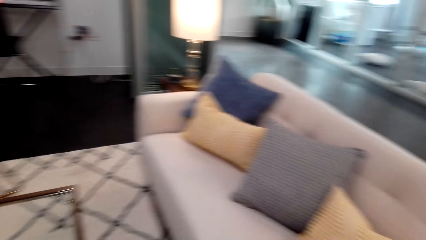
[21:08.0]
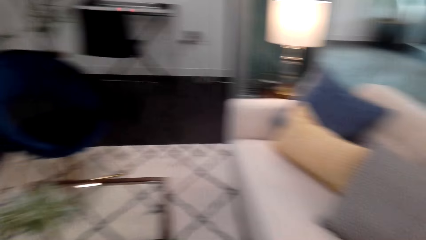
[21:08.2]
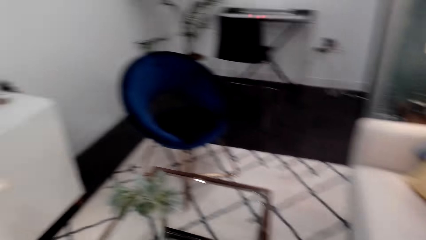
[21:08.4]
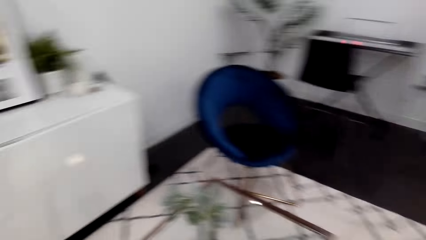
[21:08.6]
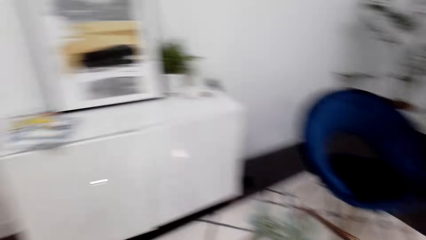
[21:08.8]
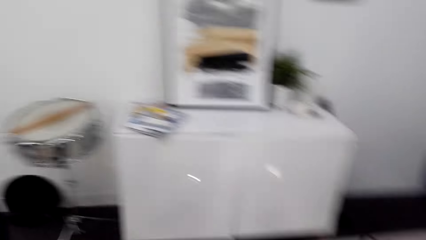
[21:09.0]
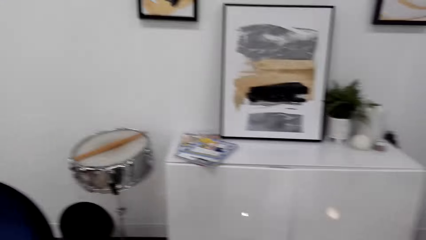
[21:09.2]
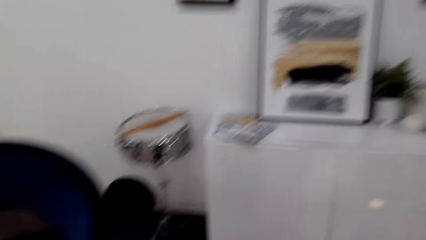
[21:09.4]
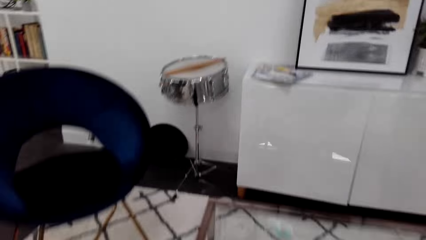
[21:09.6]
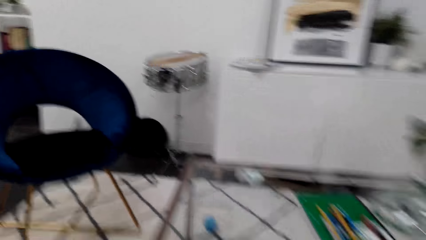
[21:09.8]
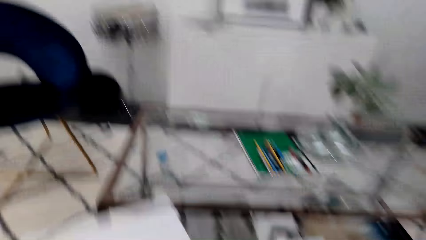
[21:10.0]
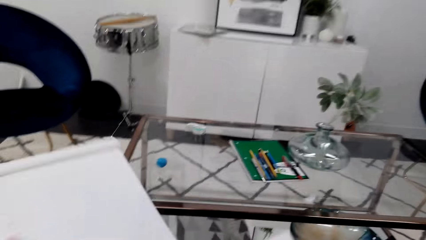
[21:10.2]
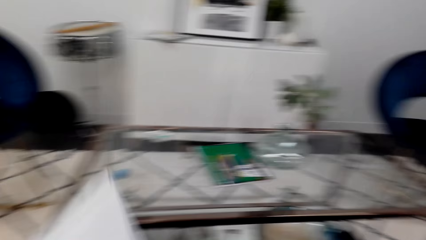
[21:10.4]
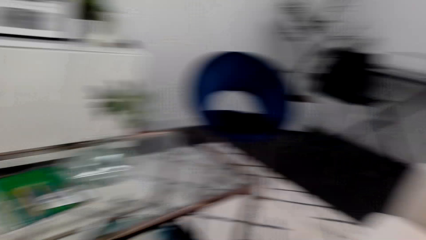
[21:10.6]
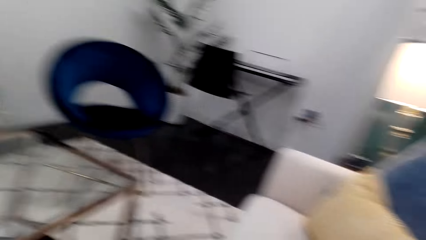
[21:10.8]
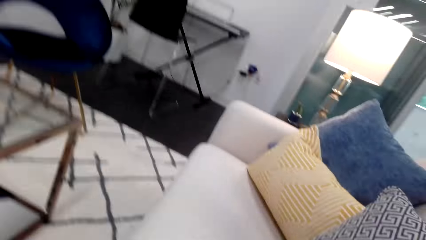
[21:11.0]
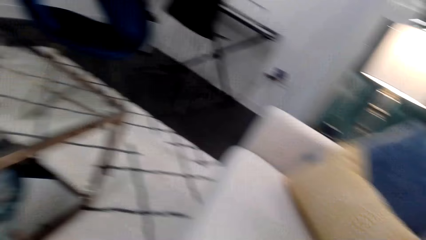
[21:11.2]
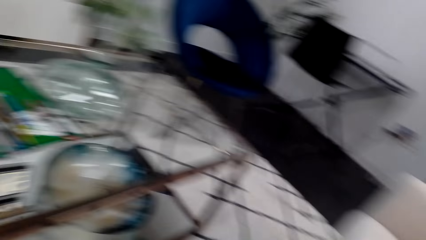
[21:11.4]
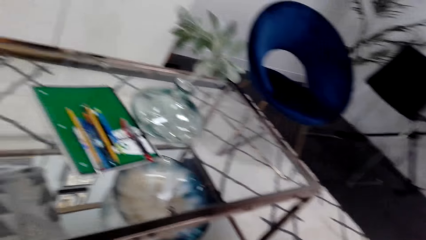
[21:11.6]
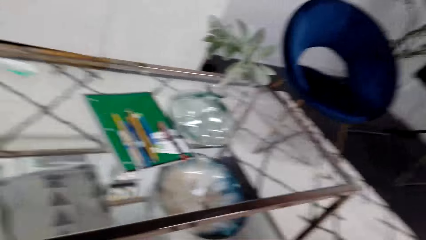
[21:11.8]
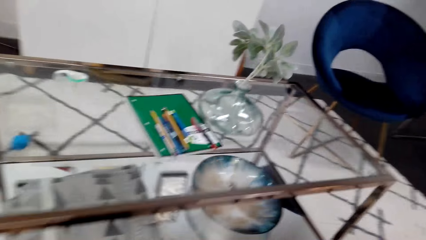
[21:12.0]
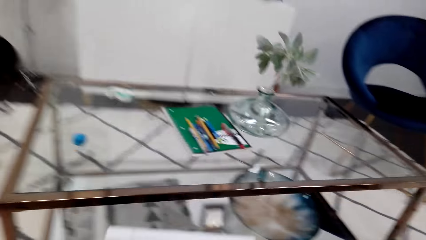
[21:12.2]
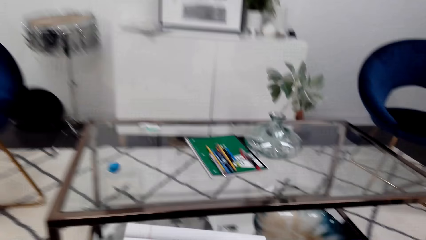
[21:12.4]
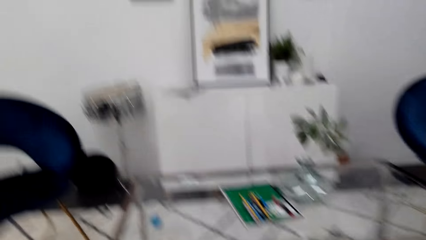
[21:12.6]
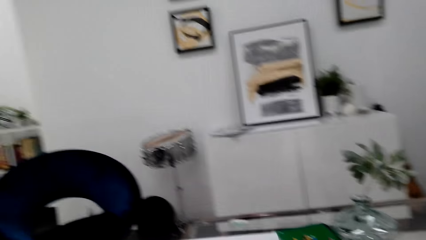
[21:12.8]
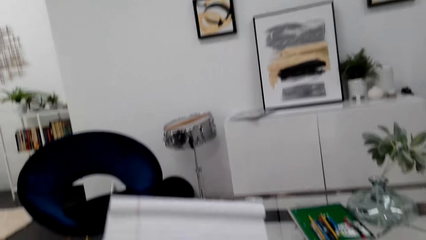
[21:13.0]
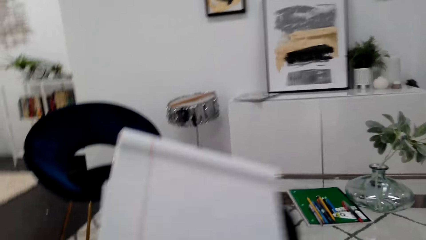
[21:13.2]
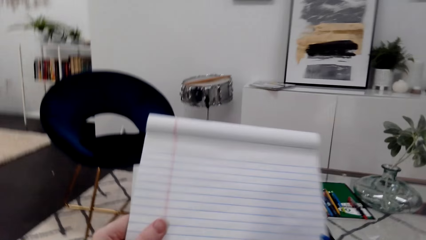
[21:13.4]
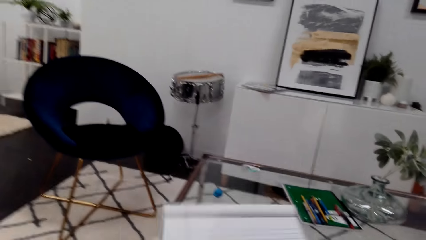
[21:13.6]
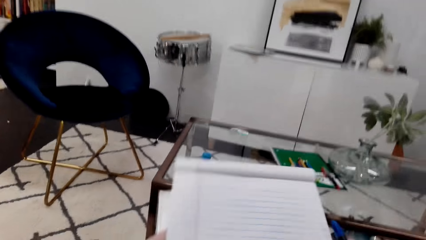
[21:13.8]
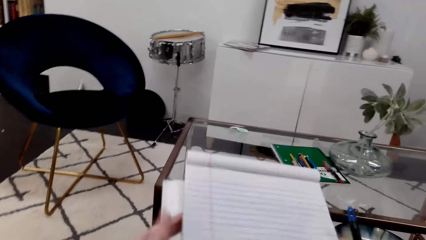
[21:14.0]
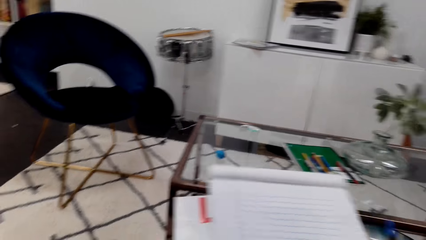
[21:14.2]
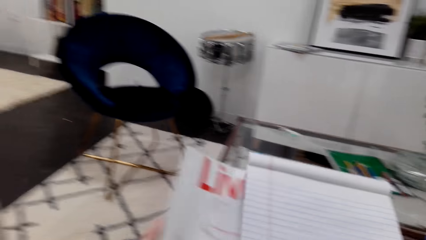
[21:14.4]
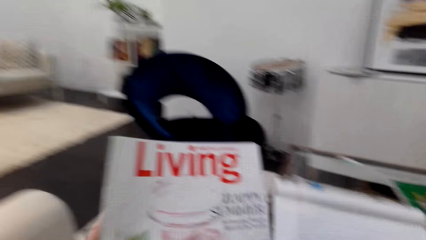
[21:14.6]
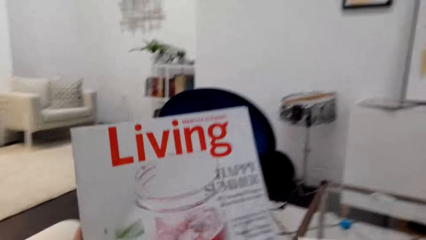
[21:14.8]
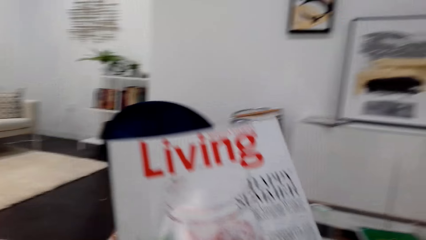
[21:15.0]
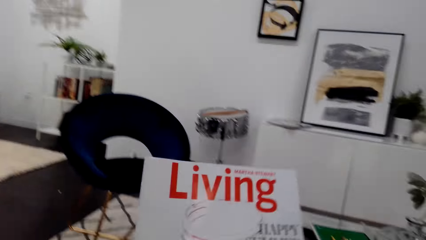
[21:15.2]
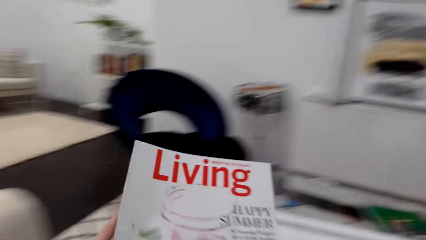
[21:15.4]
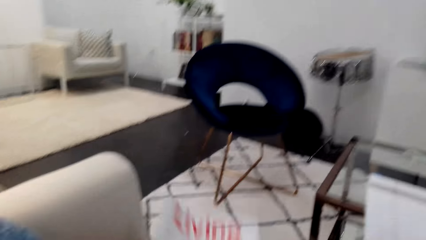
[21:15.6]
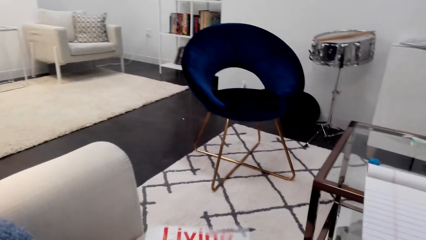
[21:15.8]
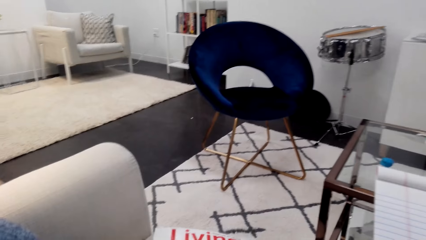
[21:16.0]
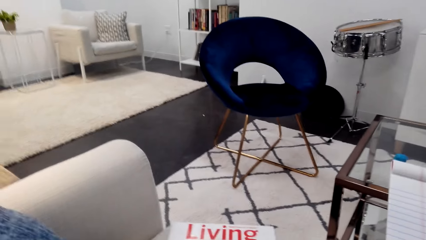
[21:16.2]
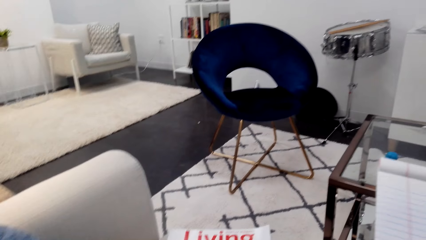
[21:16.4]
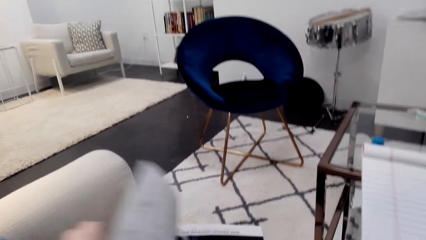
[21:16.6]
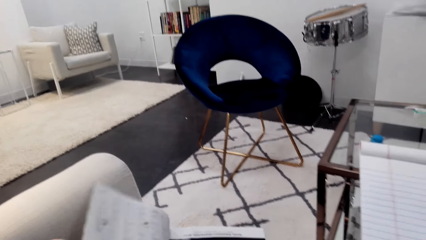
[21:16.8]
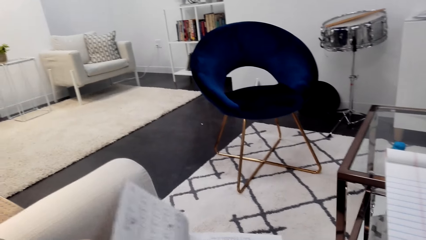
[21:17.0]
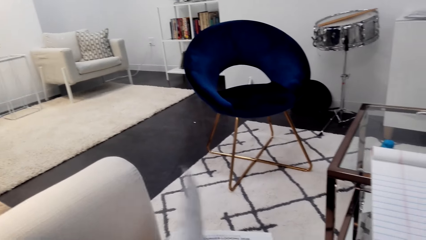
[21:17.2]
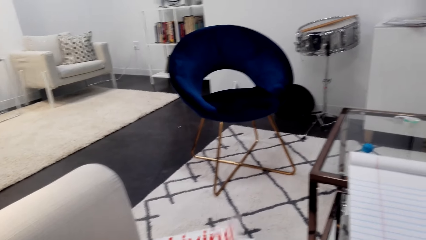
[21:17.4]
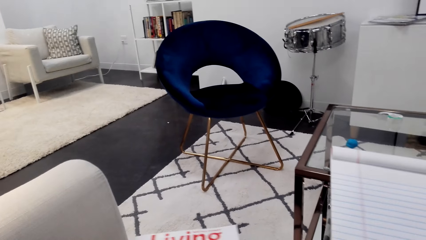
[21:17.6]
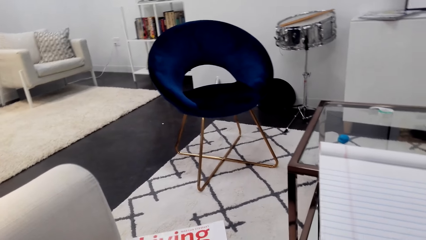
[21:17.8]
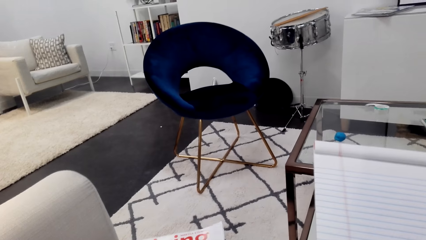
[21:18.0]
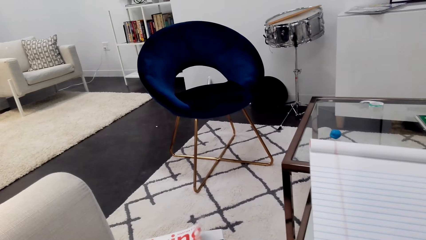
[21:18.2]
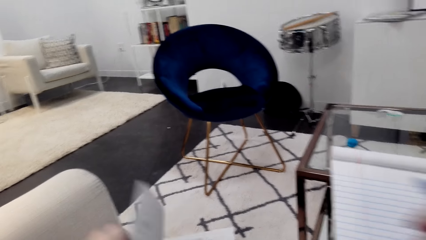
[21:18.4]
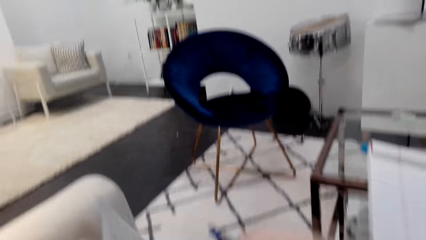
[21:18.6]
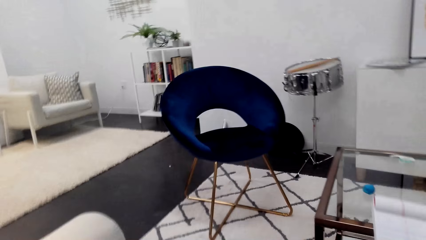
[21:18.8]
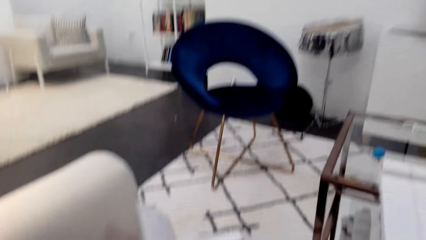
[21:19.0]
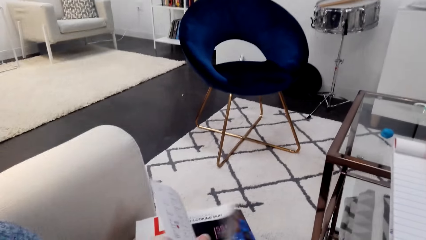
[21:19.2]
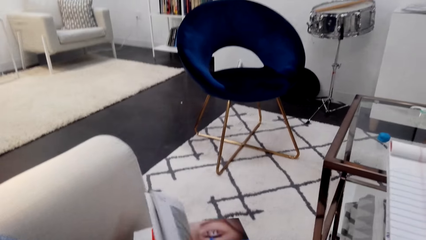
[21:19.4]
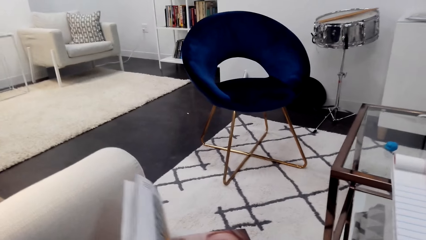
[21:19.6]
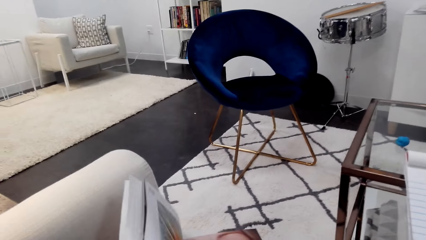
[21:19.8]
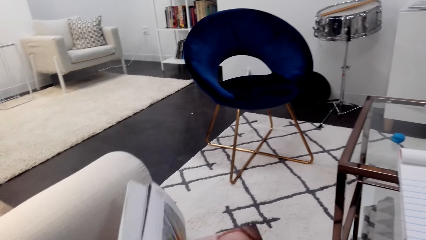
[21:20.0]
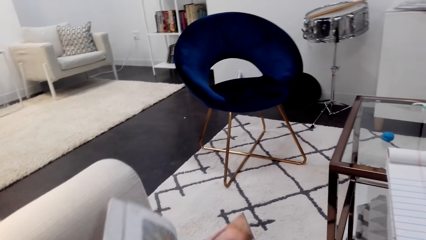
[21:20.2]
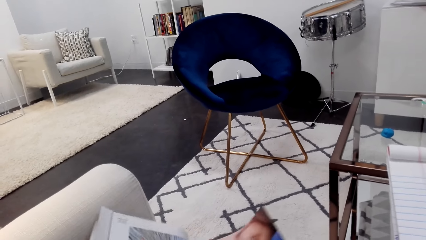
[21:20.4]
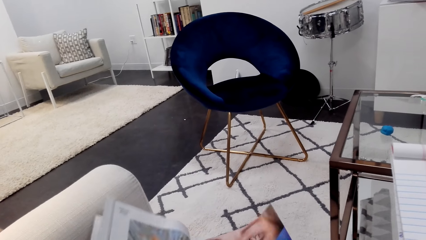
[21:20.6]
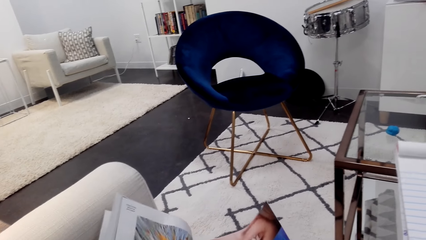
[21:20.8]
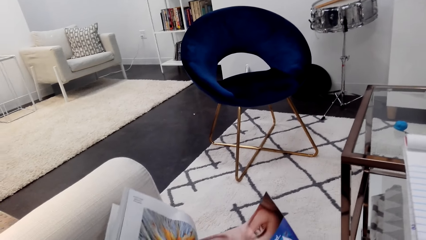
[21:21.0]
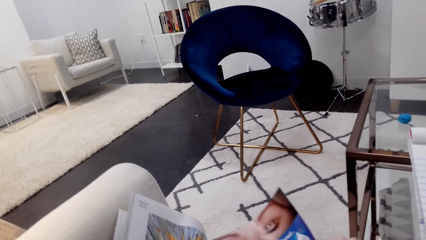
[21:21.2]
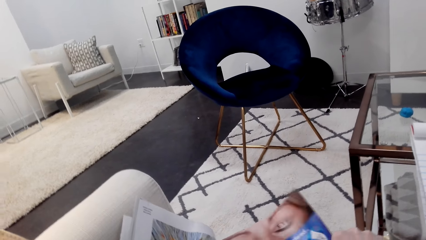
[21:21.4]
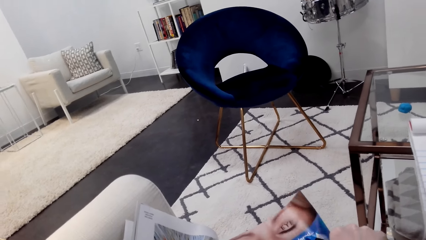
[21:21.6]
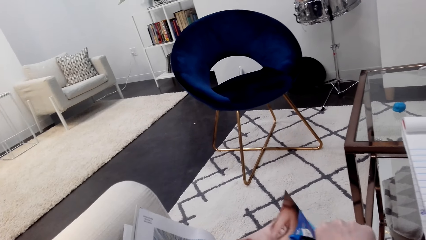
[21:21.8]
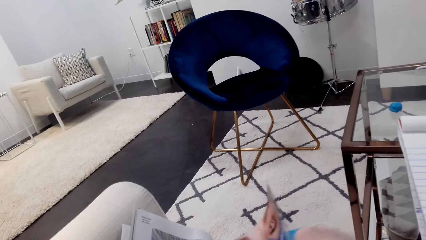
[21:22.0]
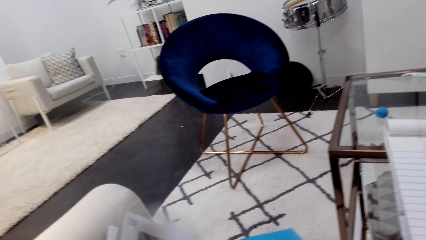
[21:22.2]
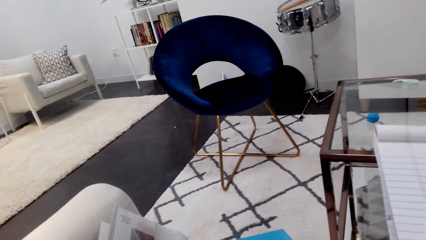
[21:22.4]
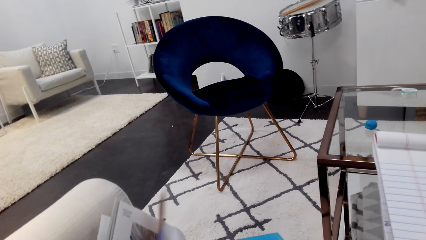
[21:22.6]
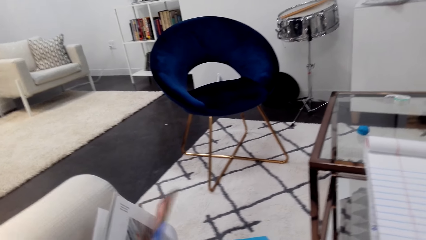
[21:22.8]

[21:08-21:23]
The camera wearer sits on the couch. They open the magazine. They peruse the magazine. They flip the magazine pages.
